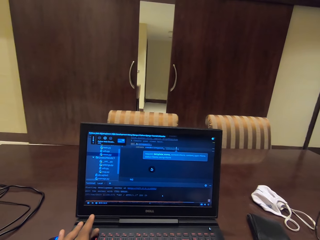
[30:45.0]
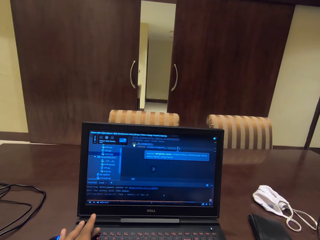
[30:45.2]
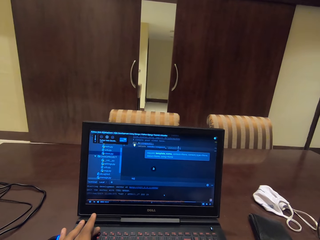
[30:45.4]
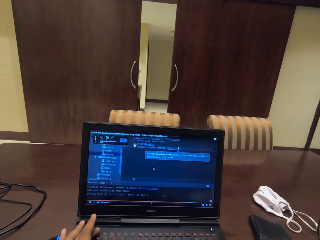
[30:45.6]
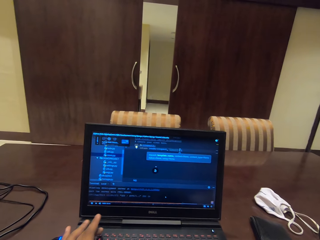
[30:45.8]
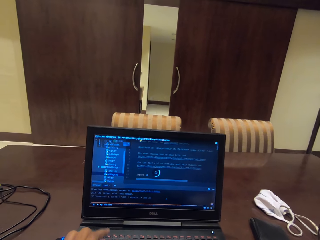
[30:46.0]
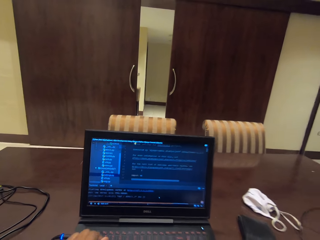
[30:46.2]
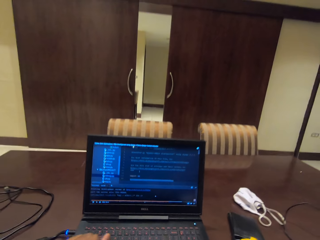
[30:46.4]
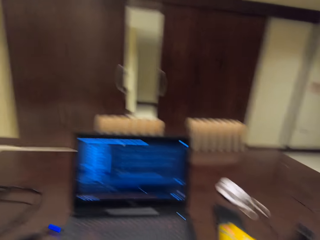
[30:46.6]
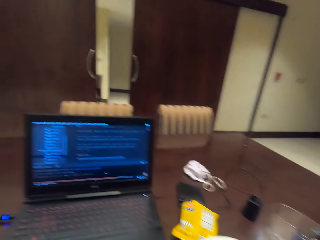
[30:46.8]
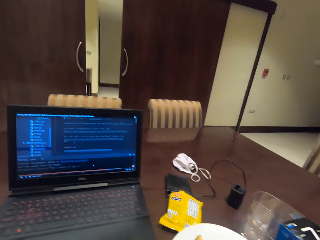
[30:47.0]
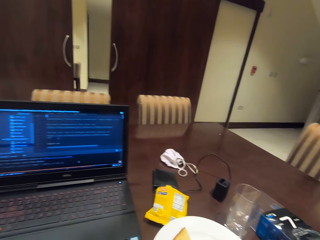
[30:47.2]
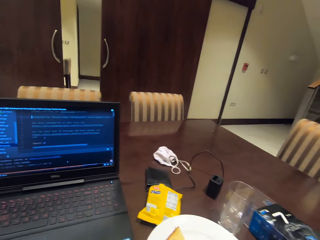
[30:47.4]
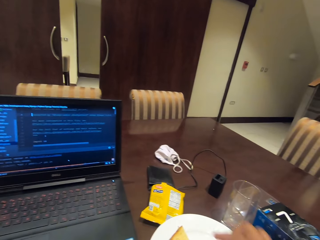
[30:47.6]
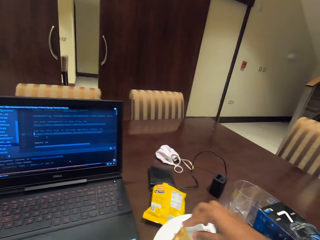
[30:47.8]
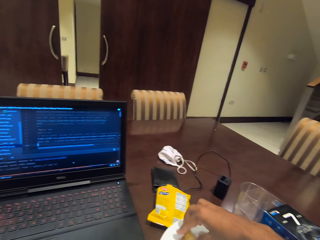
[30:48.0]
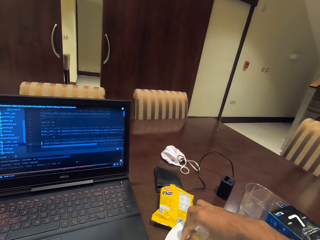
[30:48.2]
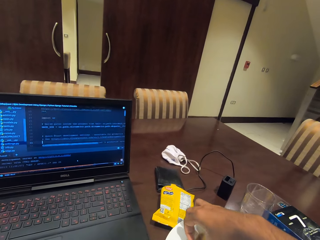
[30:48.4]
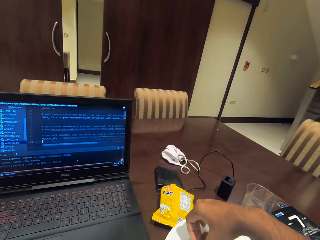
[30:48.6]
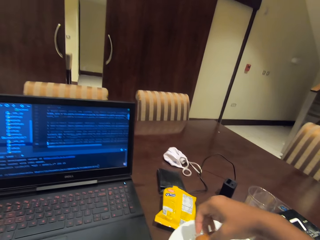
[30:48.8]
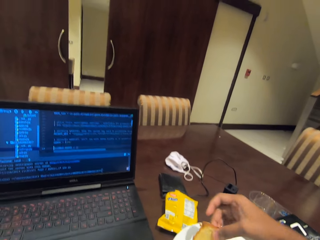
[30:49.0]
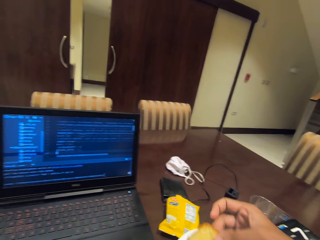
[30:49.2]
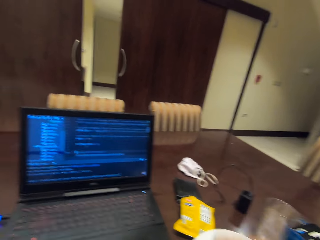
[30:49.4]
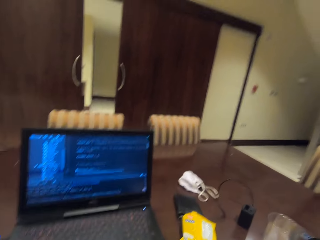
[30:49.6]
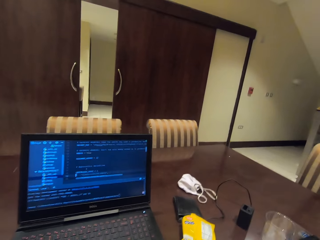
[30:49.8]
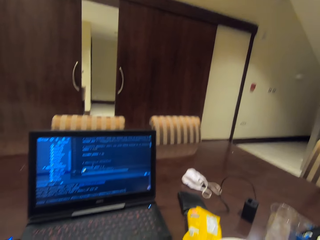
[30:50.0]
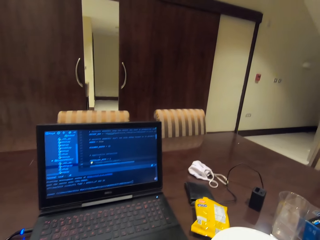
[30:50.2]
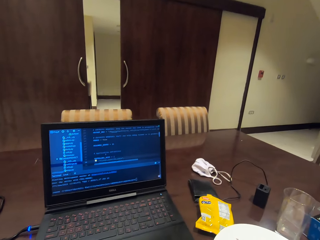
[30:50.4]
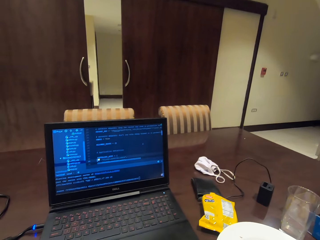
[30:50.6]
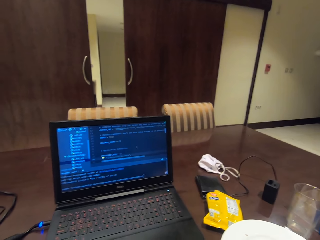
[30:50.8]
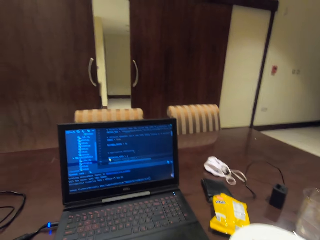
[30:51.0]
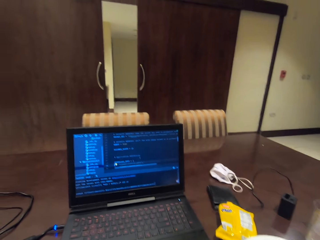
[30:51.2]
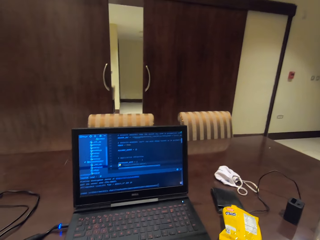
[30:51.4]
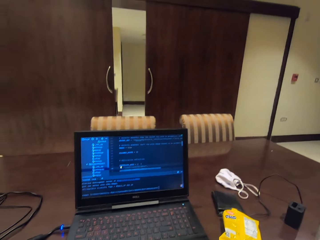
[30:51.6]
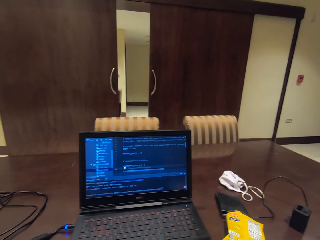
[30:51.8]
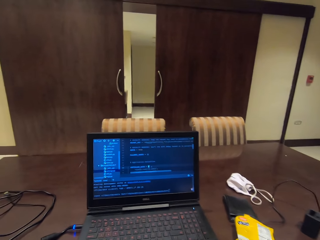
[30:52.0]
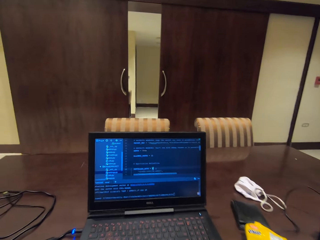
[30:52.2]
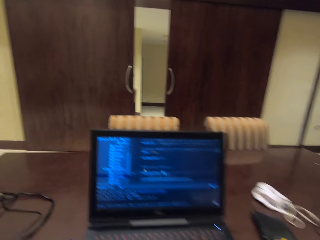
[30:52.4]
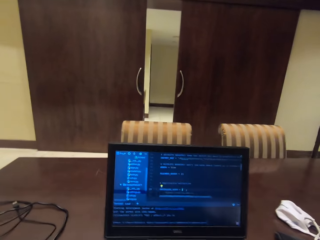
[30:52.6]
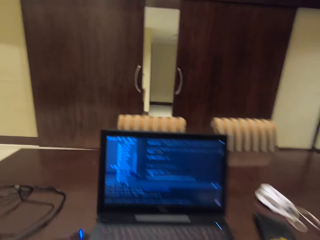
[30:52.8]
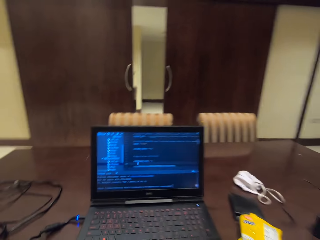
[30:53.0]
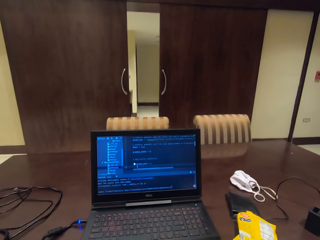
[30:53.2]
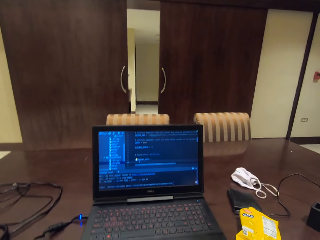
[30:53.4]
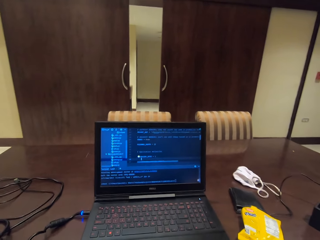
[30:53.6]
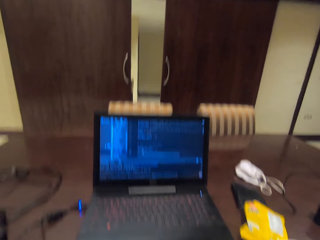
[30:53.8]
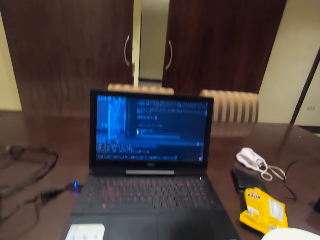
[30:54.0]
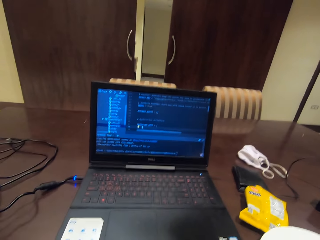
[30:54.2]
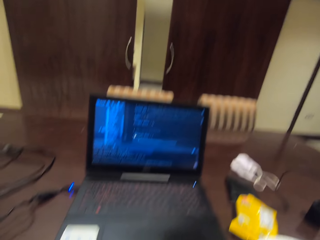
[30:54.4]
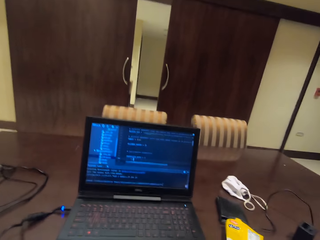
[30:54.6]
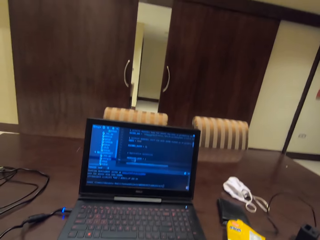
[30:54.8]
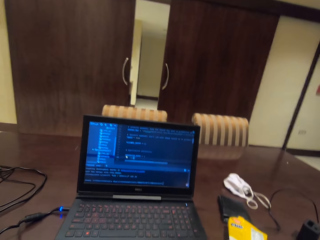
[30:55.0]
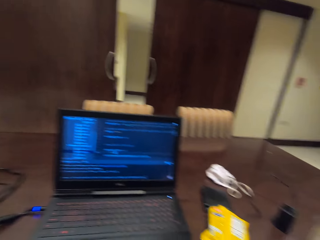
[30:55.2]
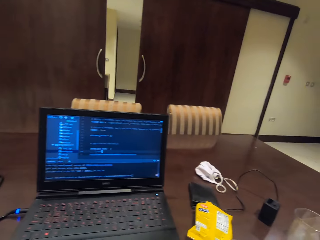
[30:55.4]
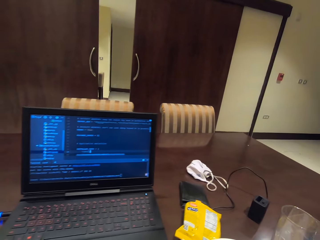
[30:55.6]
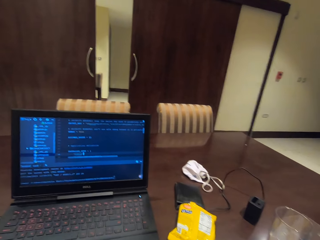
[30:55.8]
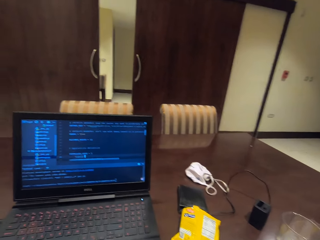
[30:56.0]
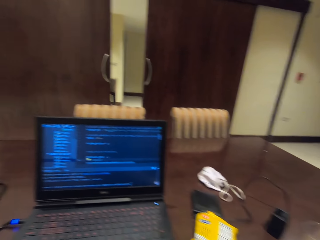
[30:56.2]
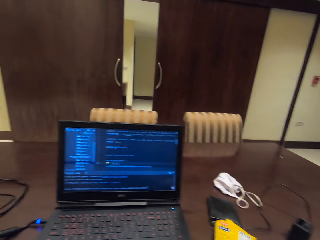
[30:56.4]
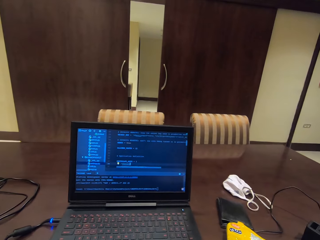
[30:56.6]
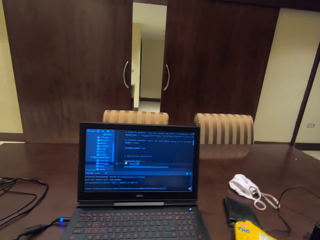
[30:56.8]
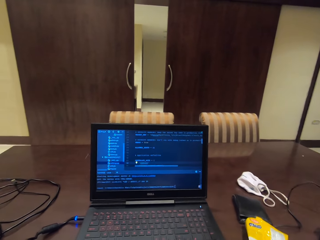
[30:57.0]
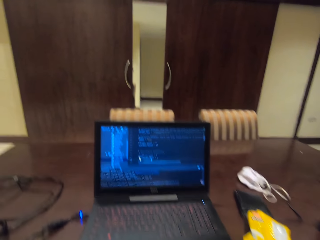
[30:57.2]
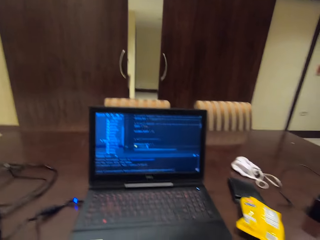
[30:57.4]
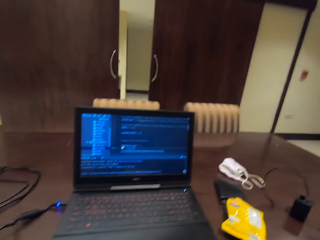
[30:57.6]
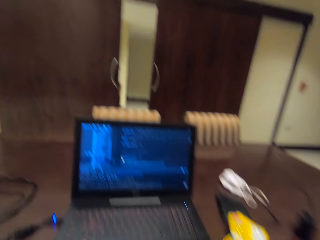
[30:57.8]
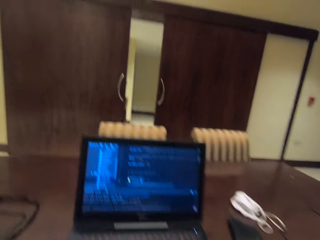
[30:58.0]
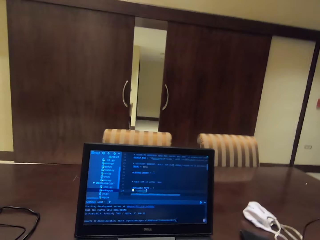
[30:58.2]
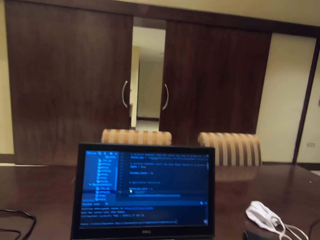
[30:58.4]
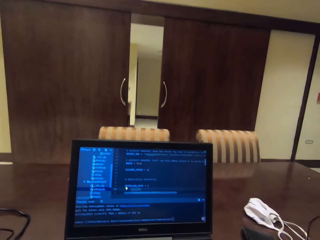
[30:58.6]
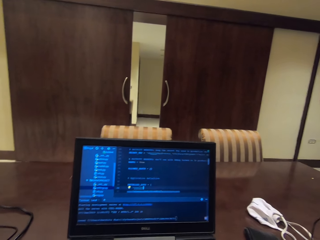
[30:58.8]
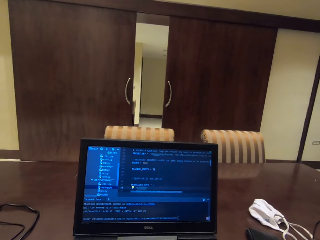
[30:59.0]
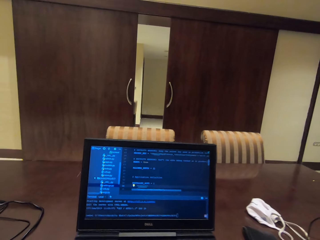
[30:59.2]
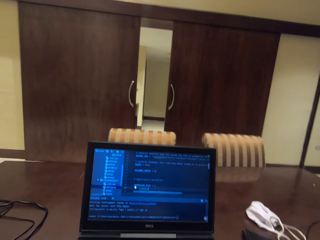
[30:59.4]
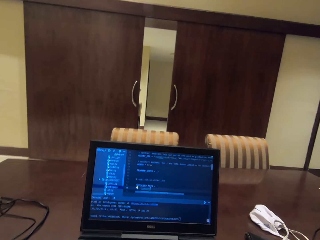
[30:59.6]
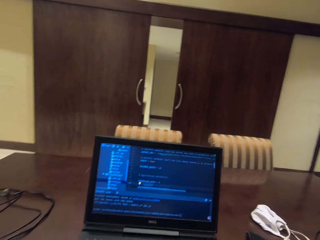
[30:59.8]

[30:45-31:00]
The camera wearer picks up a piece of cake from the plate. They eat the cake. They read on the laptop. They listen to the laptop.

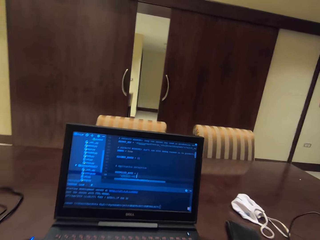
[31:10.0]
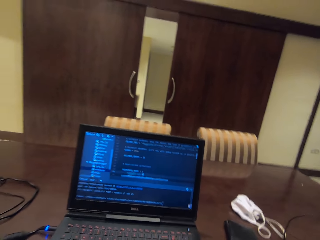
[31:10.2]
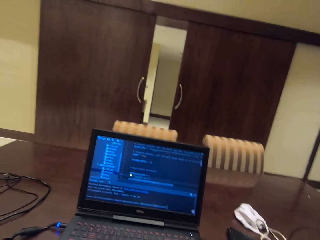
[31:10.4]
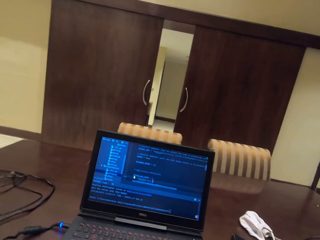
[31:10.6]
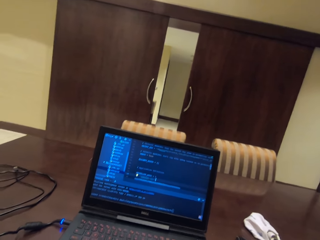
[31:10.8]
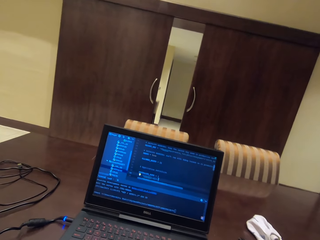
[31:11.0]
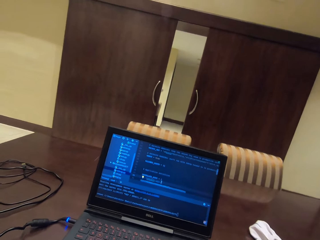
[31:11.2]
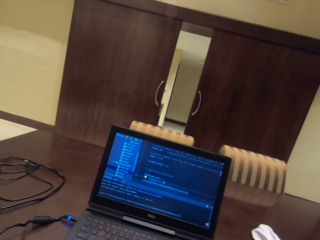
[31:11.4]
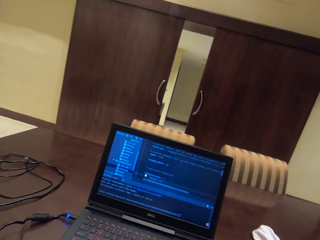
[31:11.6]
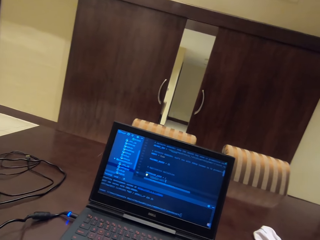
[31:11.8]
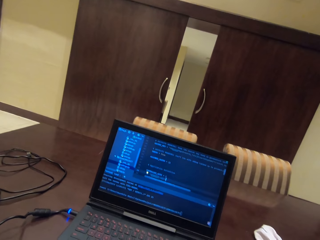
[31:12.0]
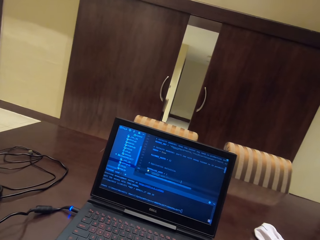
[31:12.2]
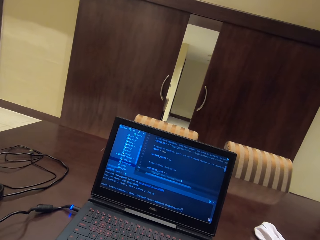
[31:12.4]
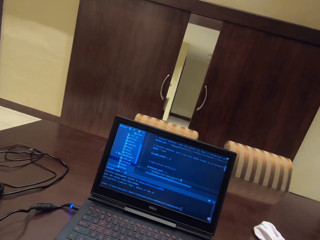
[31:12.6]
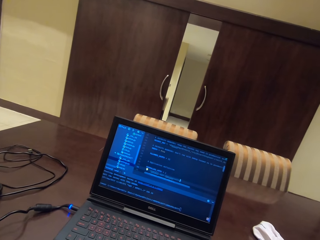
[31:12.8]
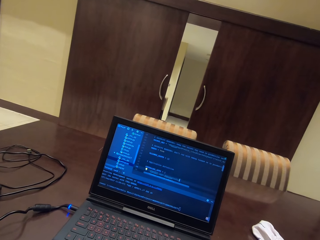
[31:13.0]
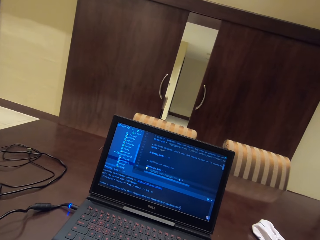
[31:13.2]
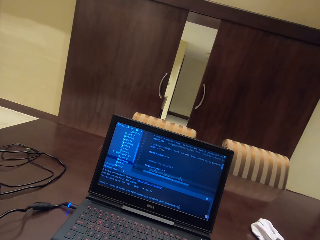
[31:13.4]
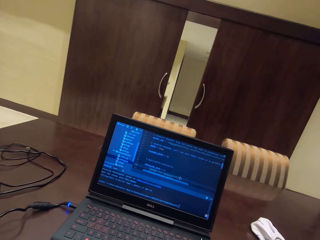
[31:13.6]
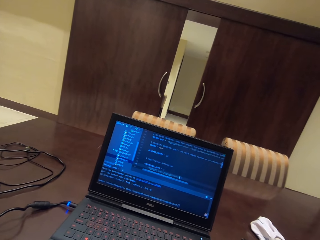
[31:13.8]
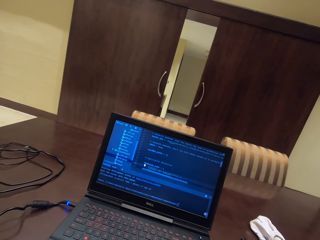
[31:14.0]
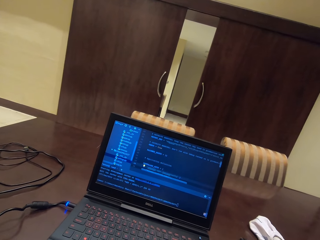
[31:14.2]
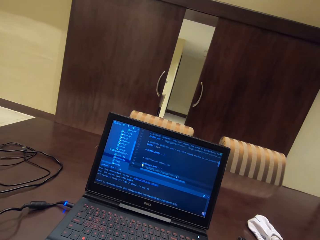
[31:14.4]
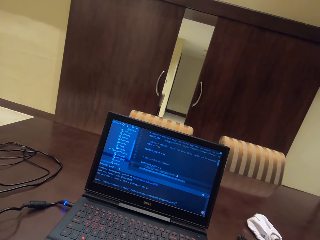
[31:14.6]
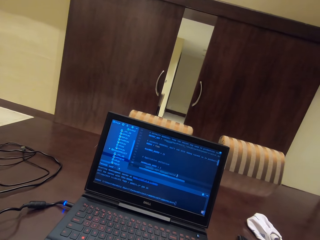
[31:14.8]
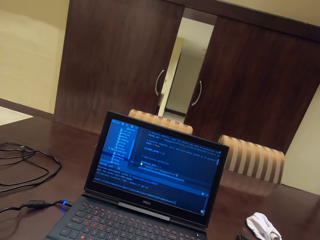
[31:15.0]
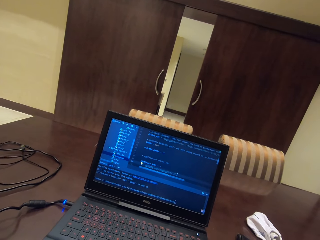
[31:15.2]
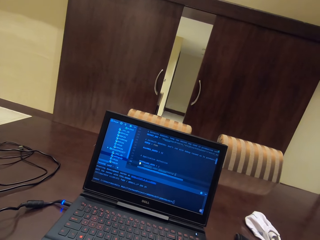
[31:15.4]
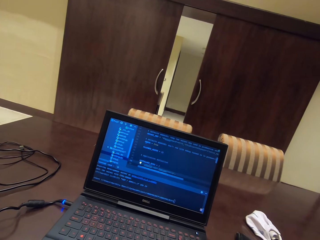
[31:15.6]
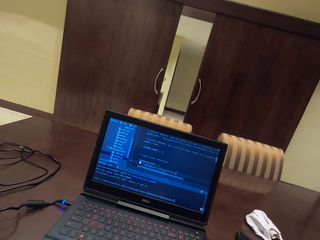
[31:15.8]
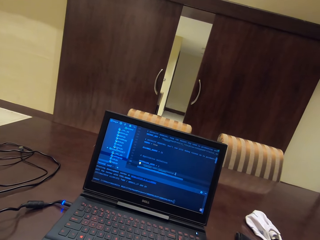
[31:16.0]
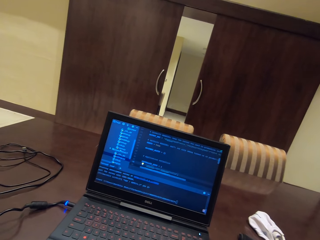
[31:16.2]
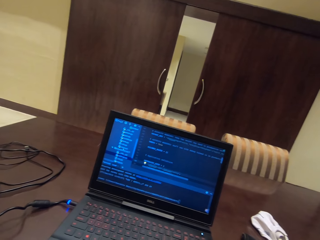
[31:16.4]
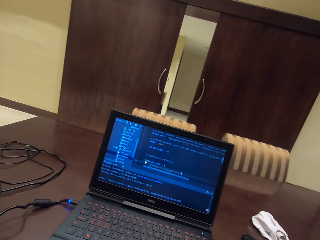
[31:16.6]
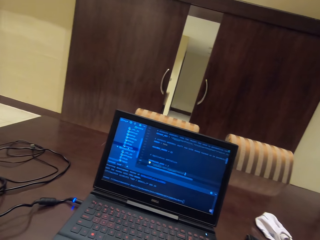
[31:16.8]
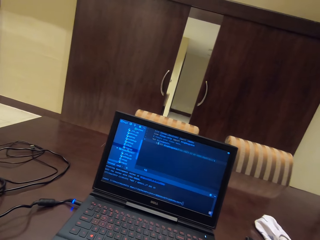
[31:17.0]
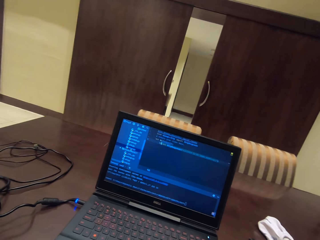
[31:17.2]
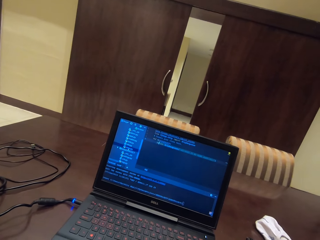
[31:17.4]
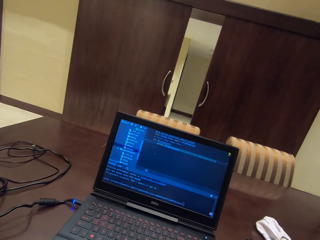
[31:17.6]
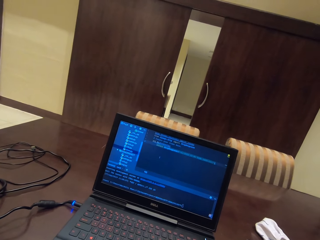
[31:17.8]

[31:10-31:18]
The camera wearer uses the laptop.
